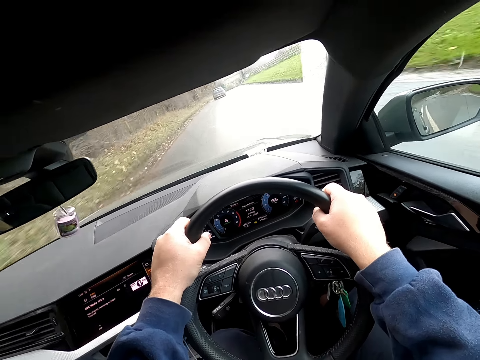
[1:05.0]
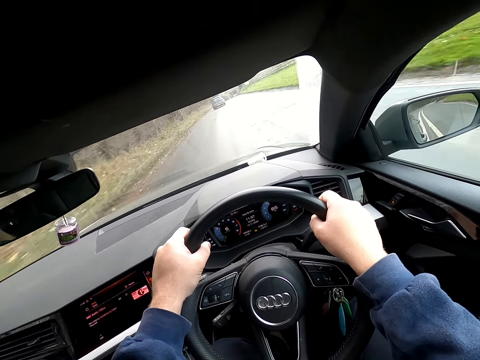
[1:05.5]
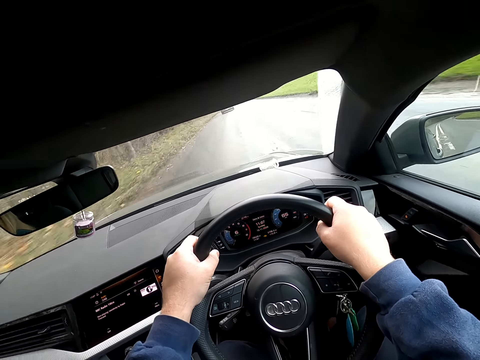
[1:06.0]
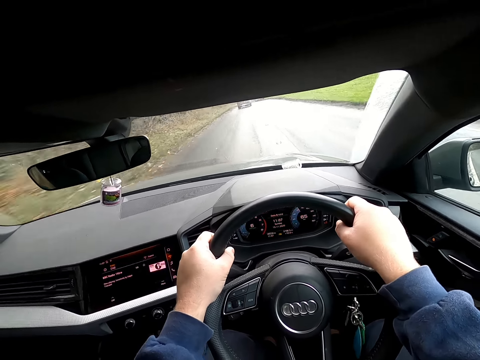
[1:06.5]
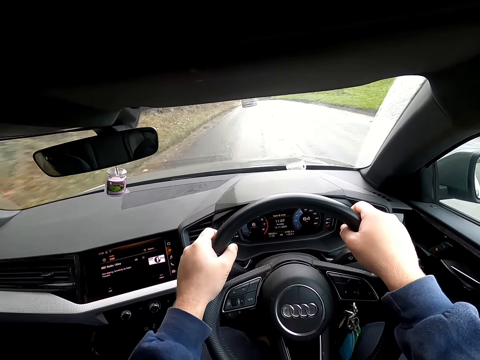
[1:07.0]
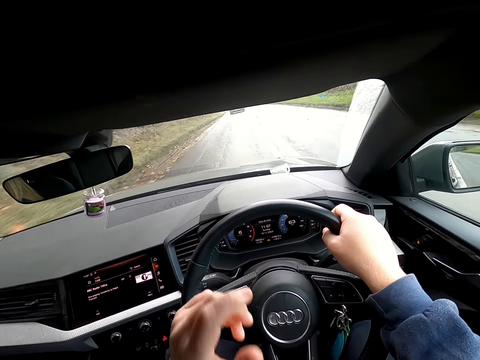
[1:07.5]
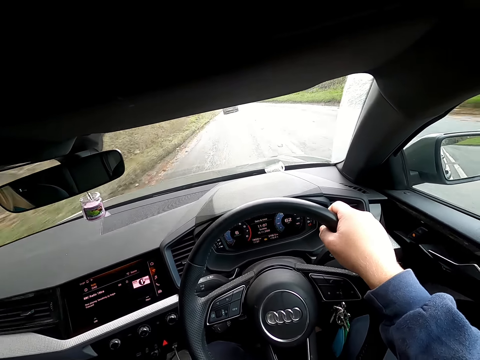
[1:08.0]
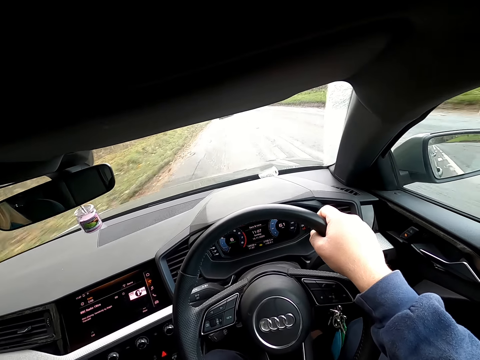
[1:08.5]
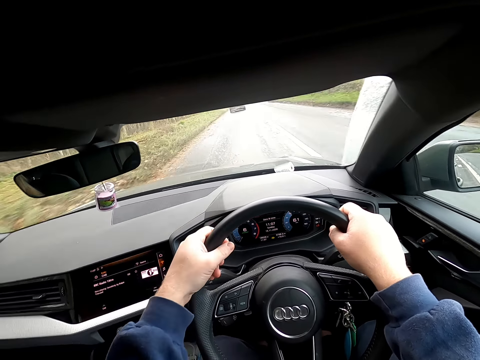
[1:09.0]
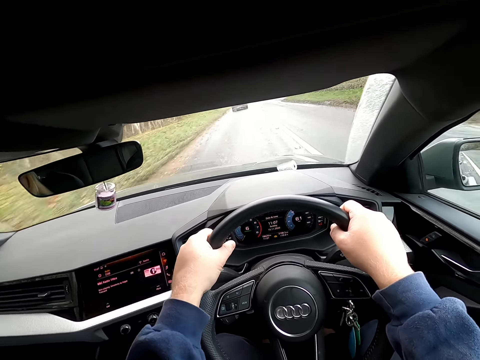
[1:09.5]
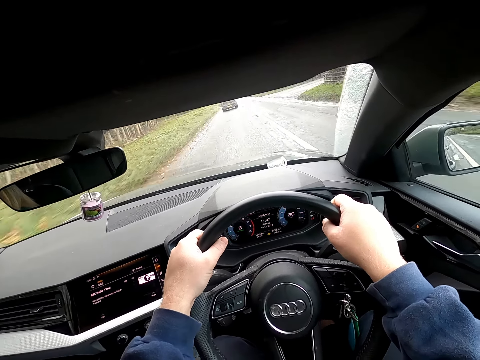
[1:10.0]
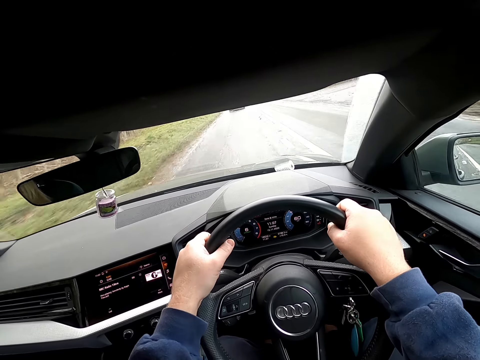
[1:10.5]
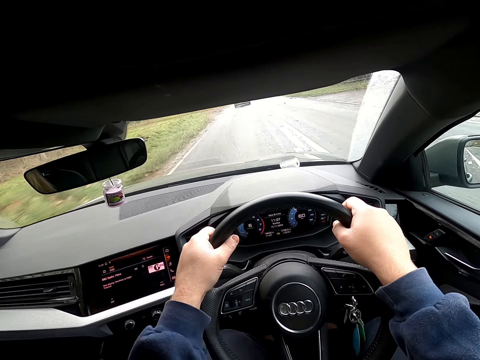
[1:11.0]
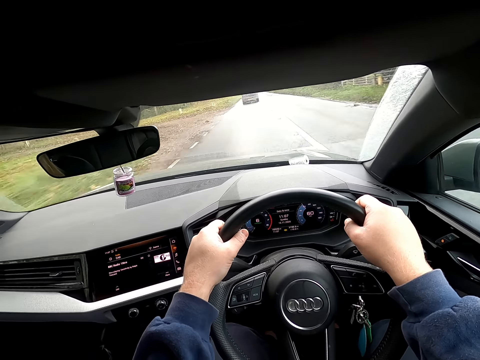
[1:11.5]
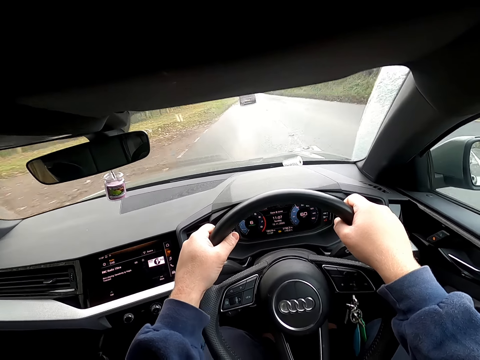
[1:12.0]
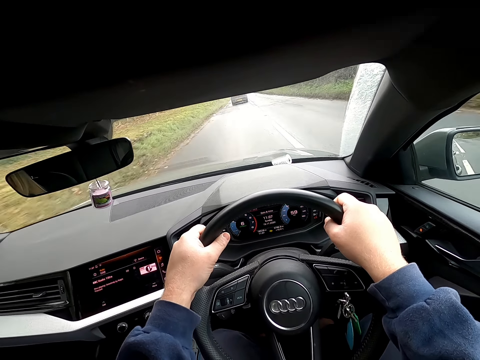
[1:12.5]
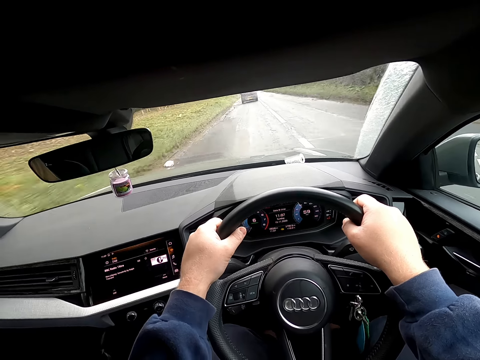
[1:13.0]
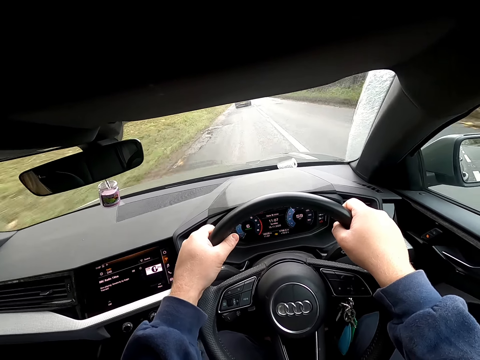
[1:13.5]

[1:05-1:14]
The camera wearer raises his left hand. He holds the steering wheel with his right hand. He holds the steering wheel with both hands.

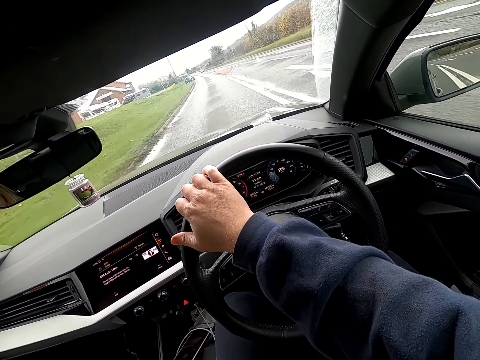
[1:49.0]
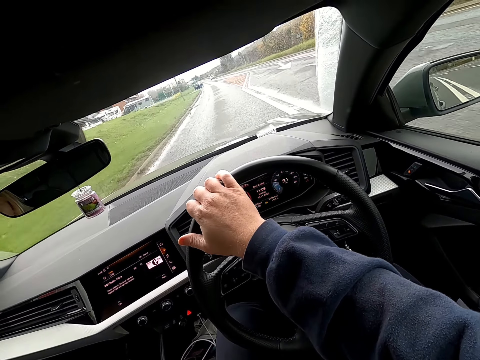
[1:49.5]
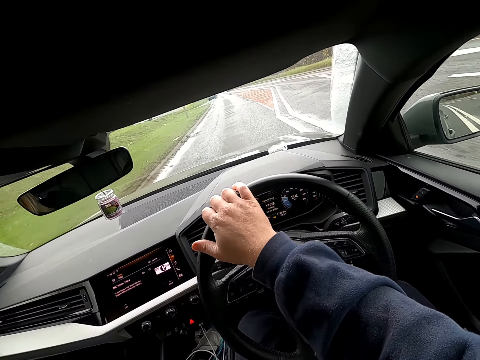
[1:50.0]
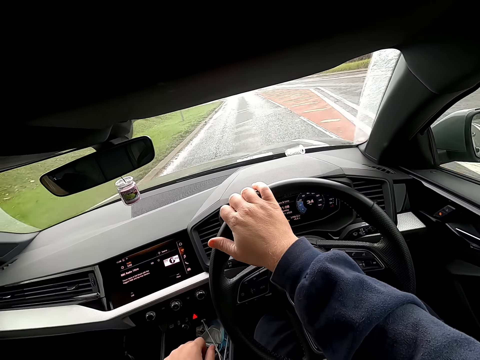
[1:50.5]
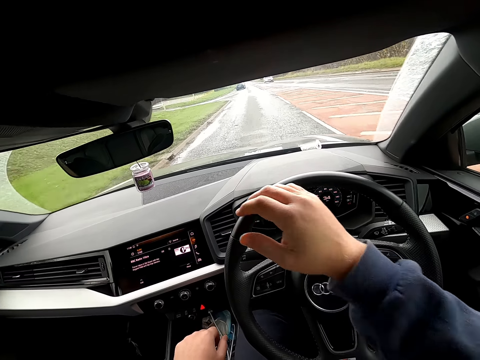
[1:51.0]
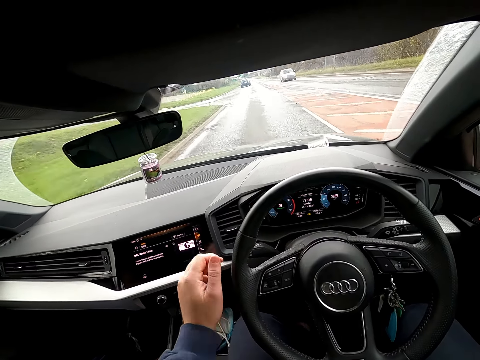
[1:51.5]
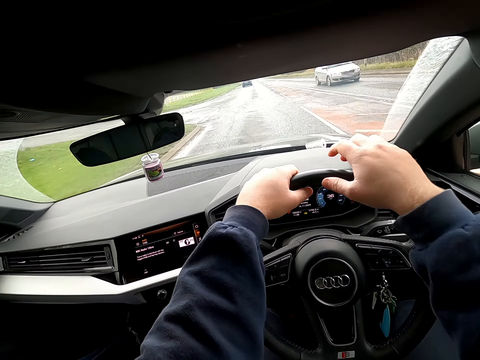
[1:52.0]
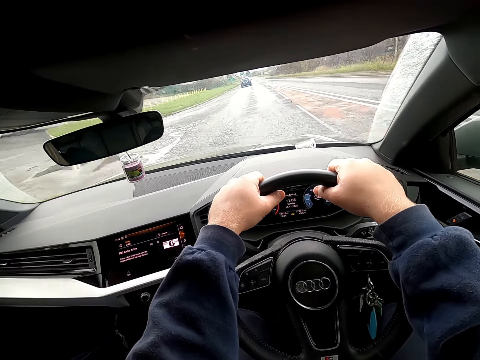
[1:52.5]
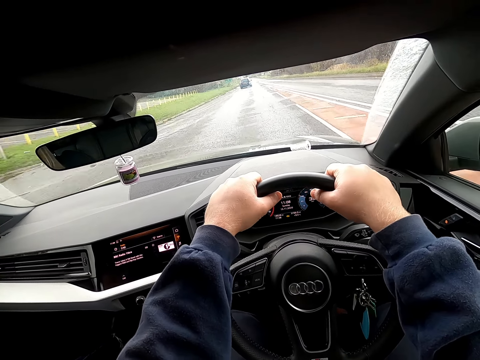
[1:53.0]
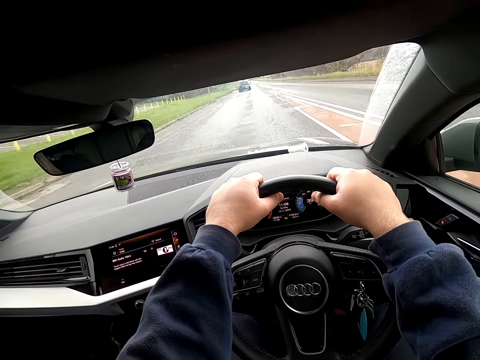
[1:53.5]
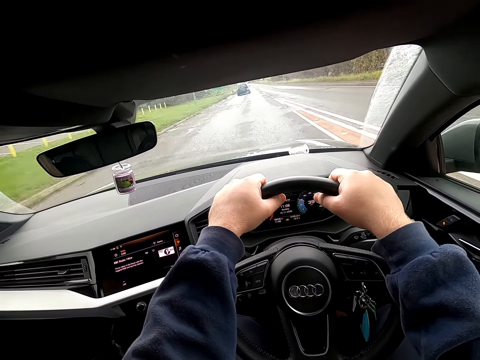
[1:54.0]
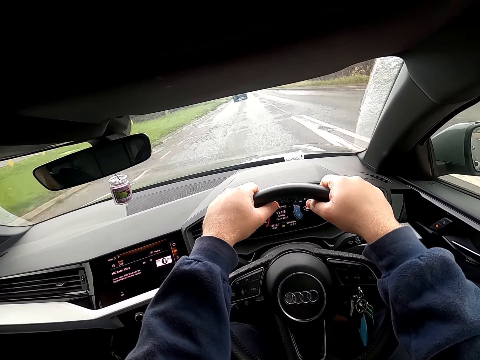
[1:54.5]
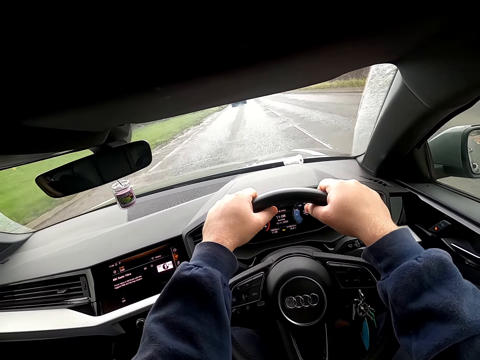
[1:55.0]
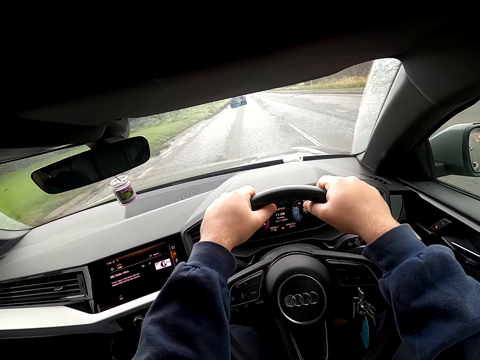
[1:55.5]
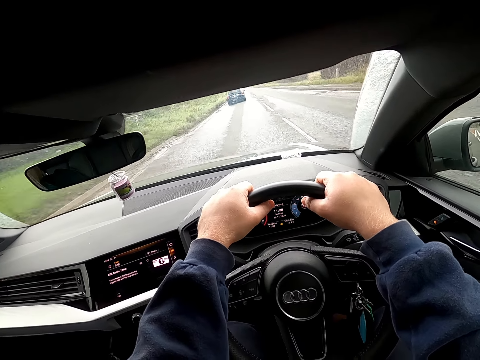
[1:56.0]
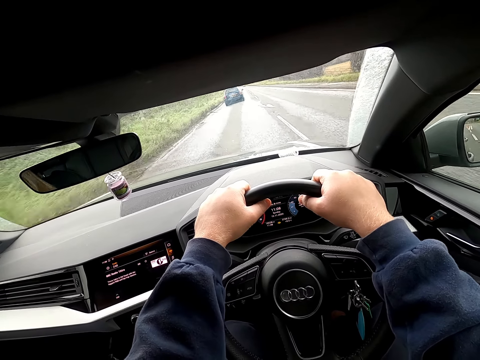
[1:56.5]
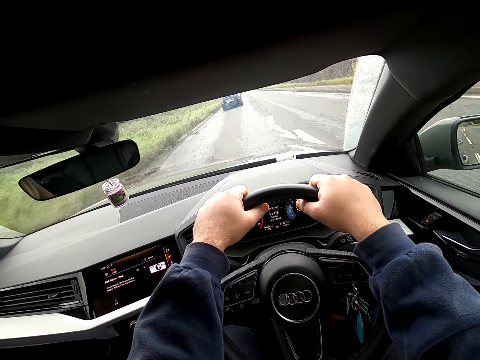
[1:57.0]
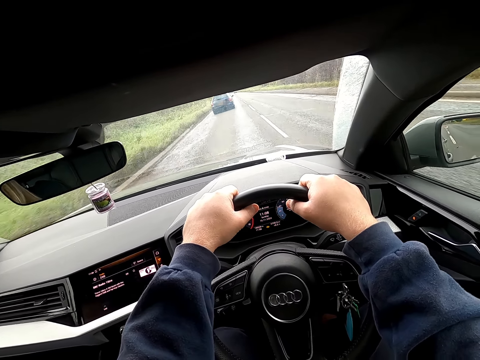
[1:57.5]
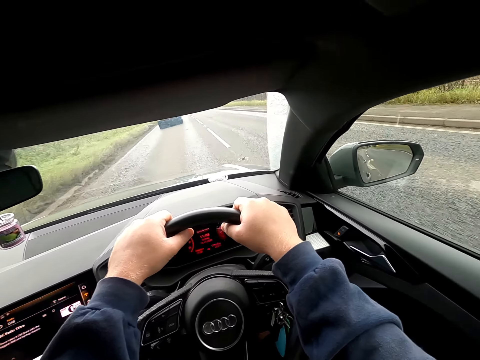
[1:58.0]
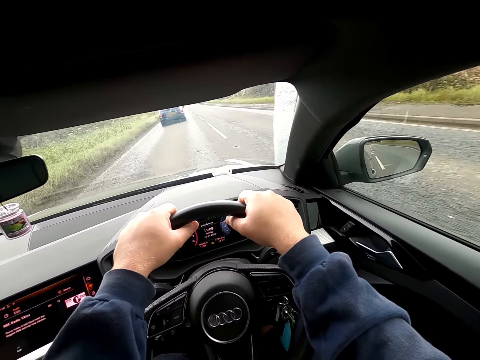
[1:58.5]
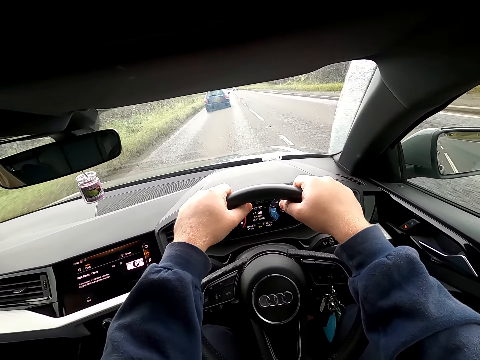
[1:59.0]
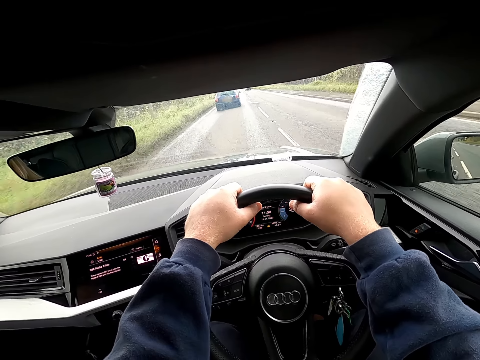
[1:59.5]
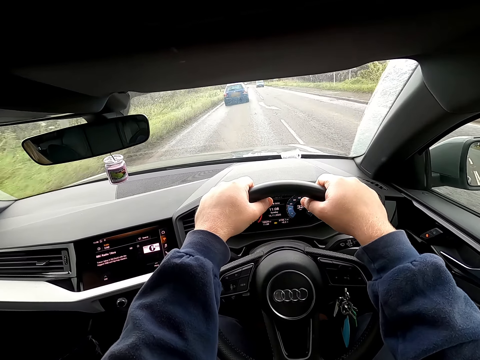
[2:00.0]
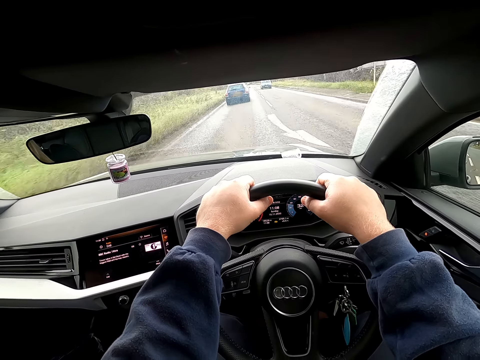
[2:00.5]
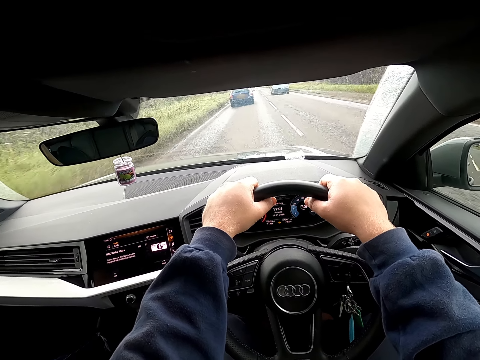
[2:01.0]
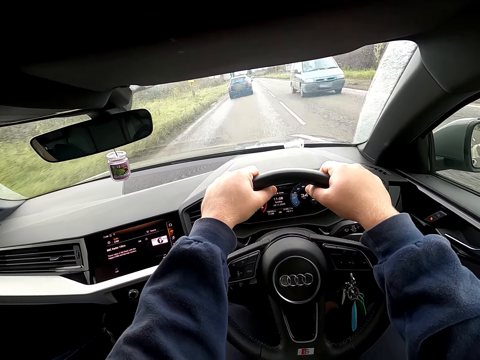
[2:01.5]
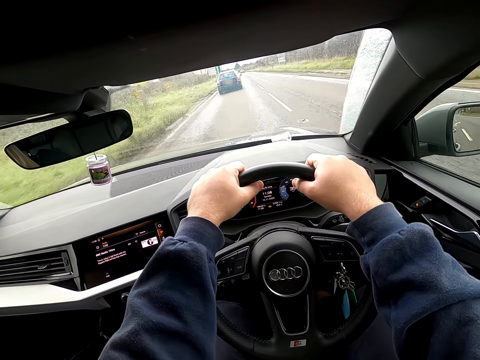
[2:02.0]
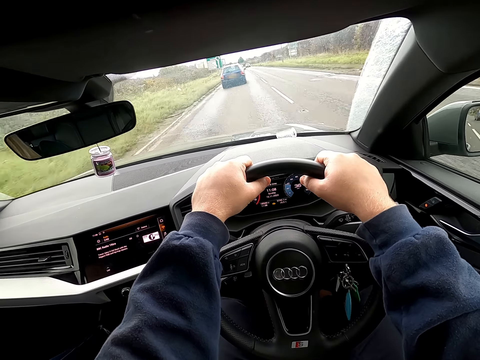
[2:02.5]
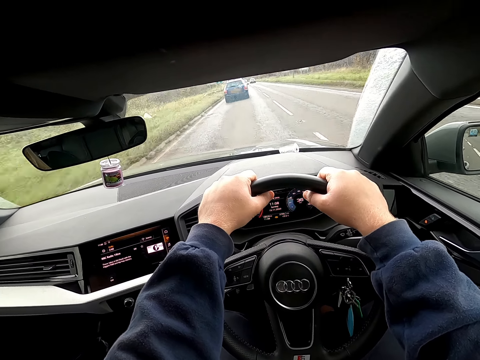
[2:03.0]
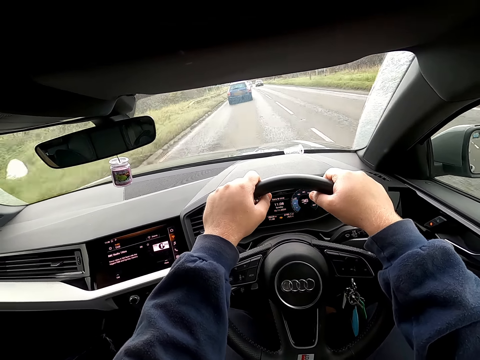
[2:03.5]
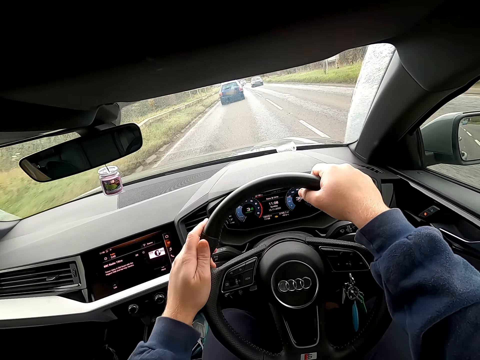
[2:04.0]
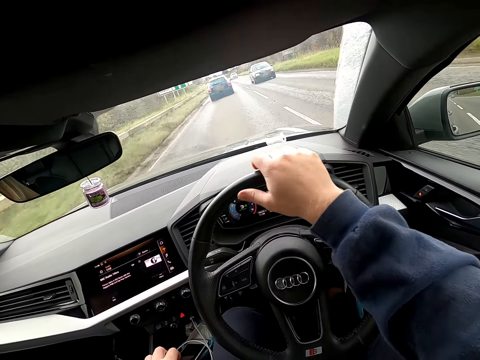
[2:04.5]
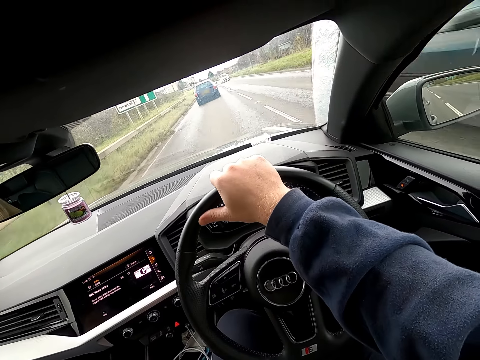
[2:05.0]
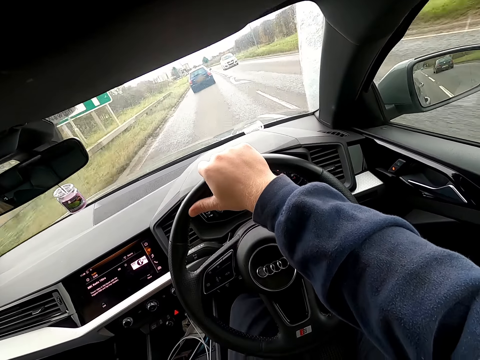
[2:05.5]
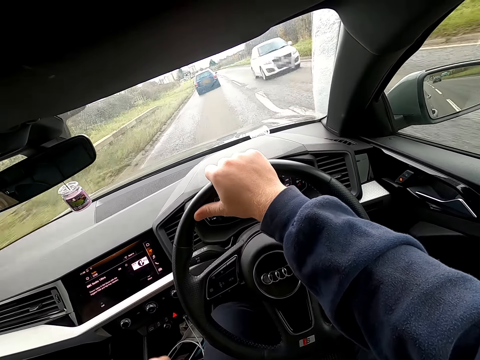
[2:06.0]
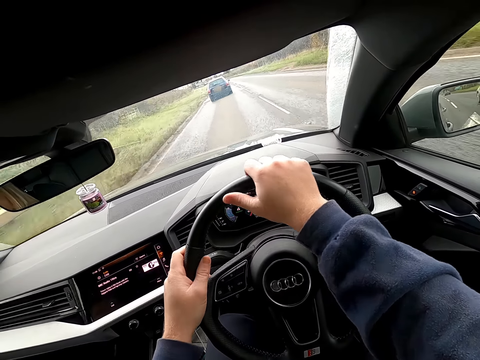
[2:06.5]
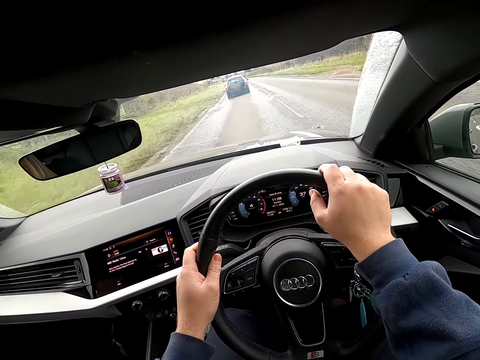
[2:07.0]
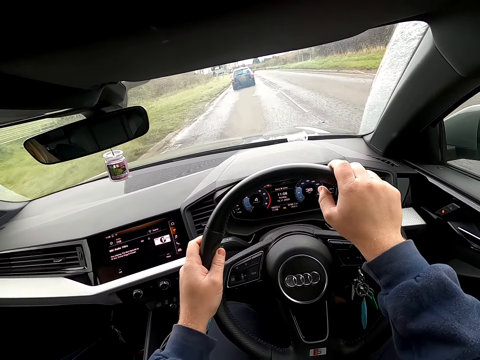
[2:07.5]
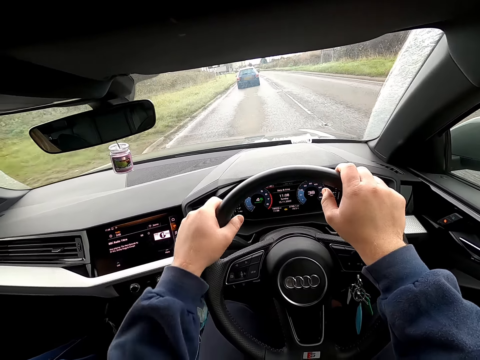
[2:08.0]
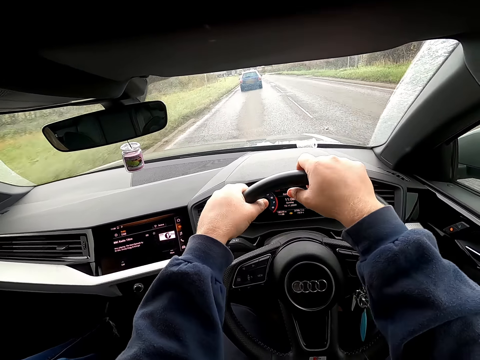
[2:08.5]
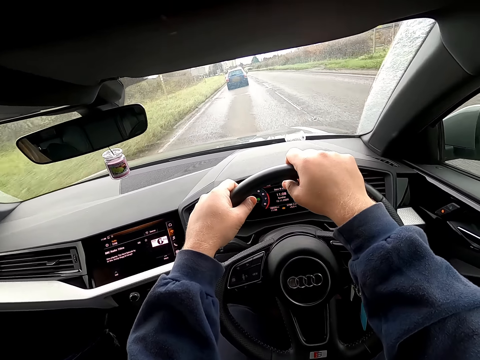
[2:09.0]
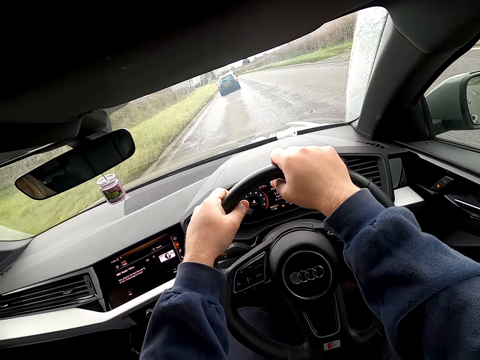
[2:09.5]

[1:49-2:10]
The camera wearer removes his right hand from the steering wheel. He holds the steering wheel with his left hand. He holds the steering wheel with both hands. He converses with the woman. He holds the steering wheel with his right hand. He adjusts his right hand on the steering wheel. He places his left hand on the gear stick. He holds the steering wheel with both hands. He moves his right hand on the steering wheel. He moves his left hand on the steering wheel. He moves his right hand on the steering wheel.
